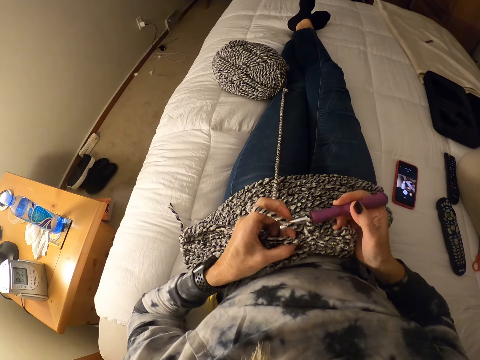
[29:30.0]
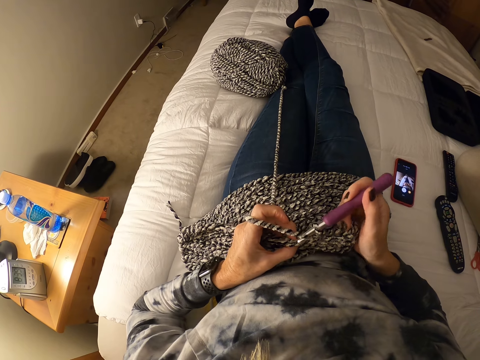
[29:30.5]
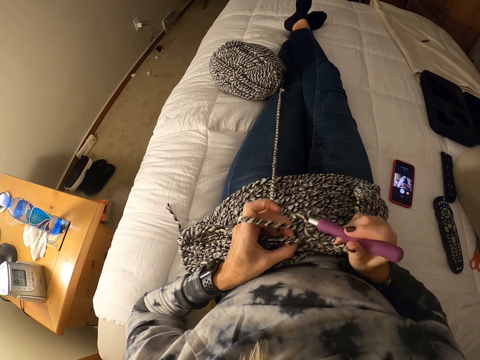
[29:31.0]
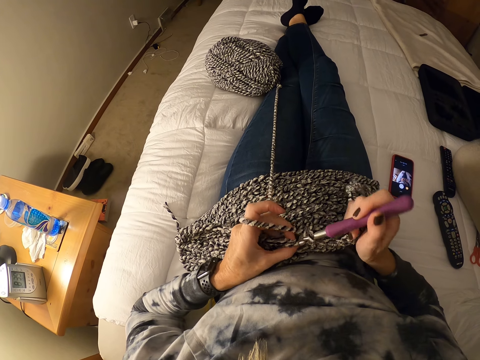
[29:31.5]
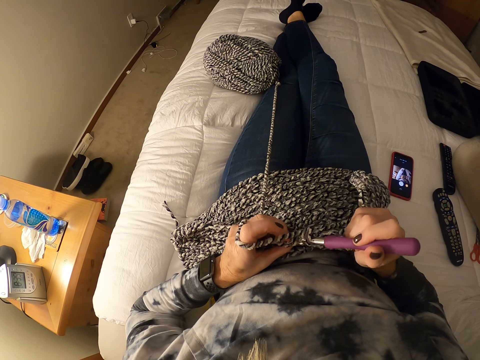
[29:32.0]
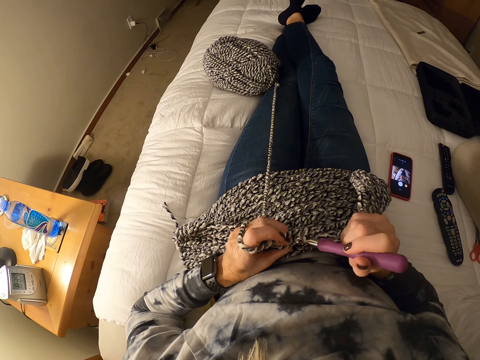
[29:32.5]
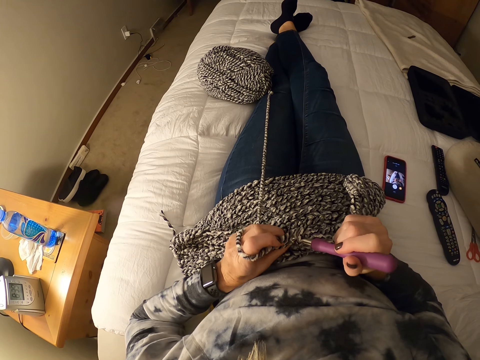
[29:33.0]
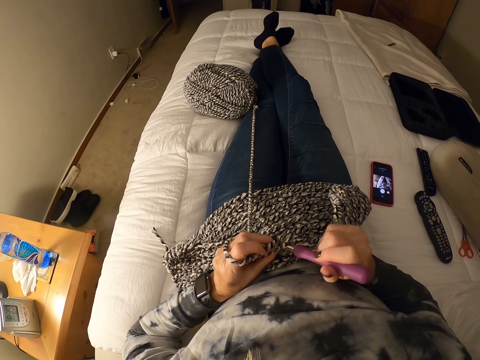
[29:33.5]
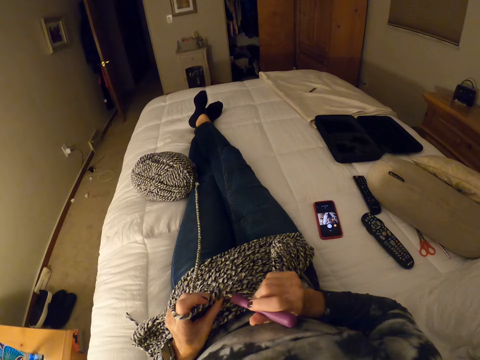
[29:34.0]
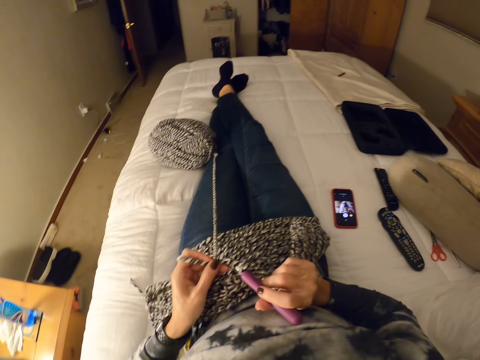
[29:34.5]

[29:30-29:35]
The camera wearer crochets with the yarn and the crochet hook.

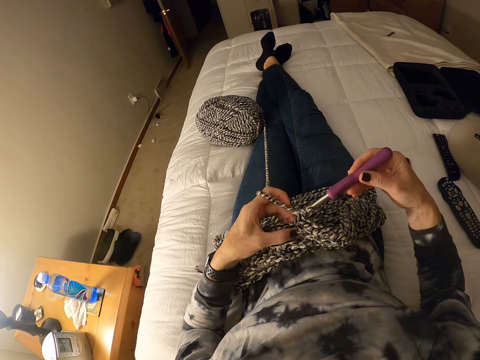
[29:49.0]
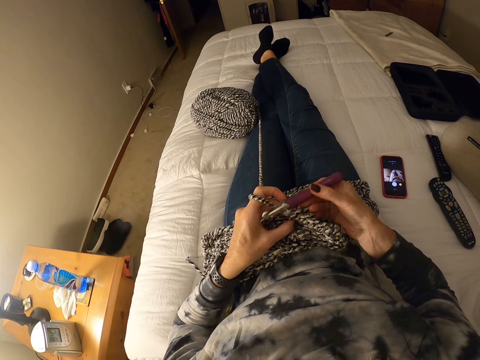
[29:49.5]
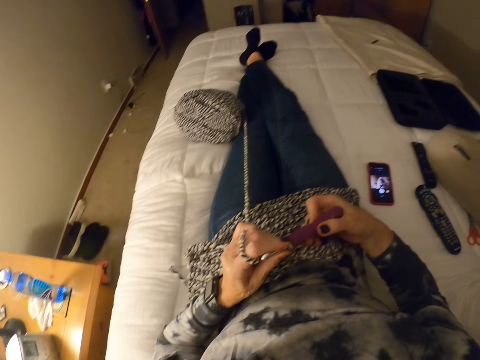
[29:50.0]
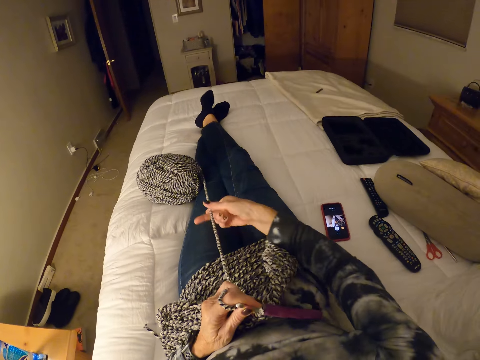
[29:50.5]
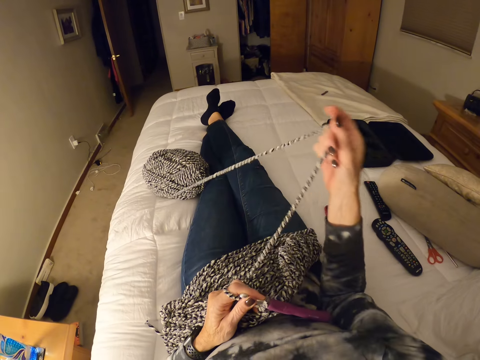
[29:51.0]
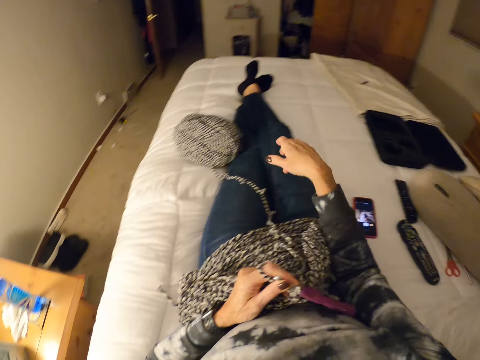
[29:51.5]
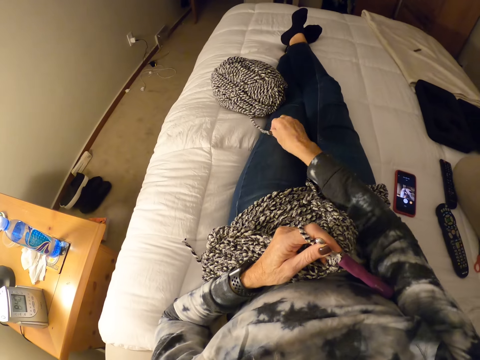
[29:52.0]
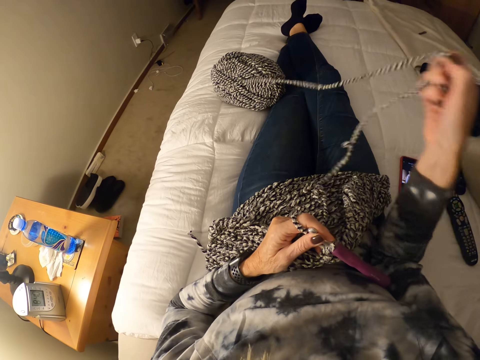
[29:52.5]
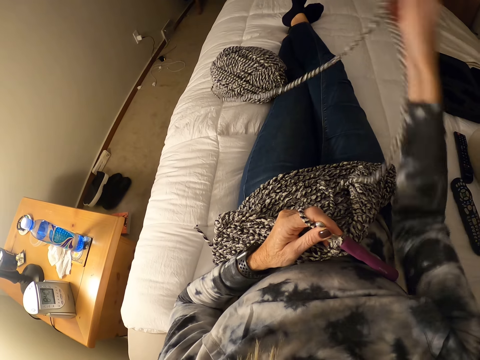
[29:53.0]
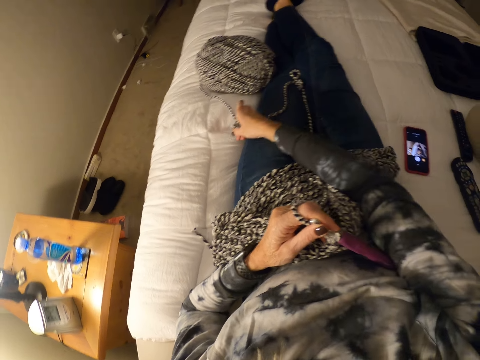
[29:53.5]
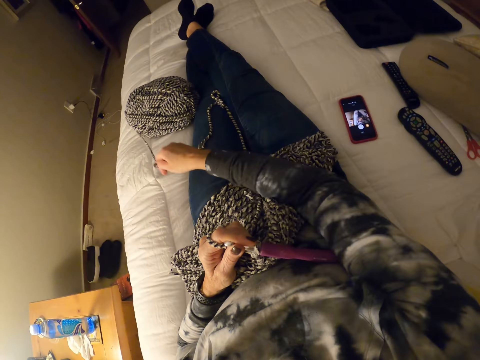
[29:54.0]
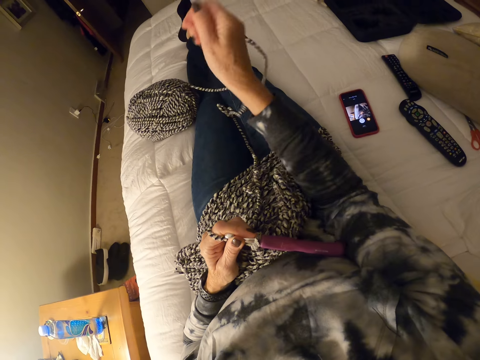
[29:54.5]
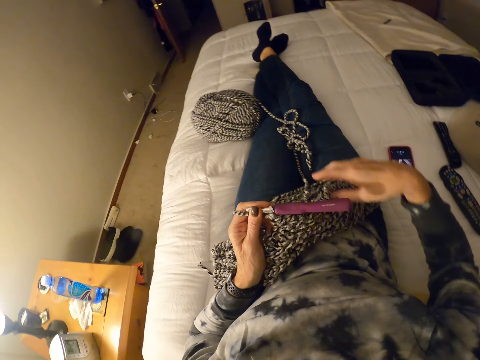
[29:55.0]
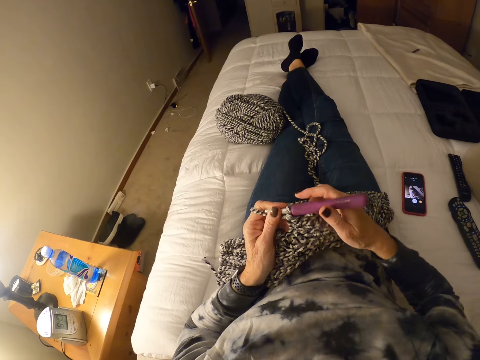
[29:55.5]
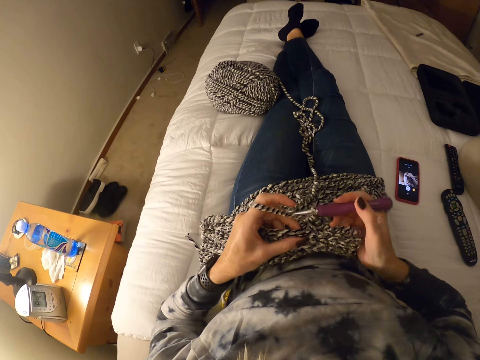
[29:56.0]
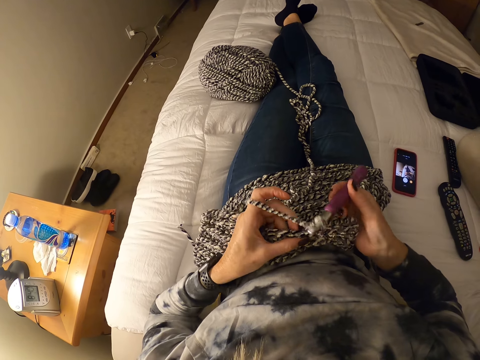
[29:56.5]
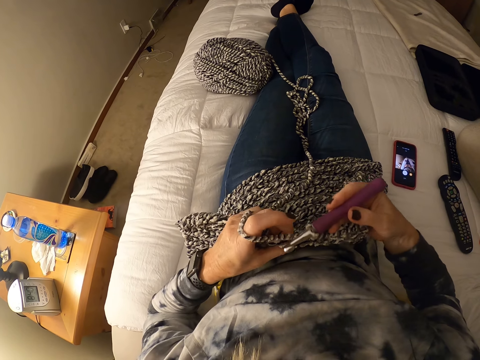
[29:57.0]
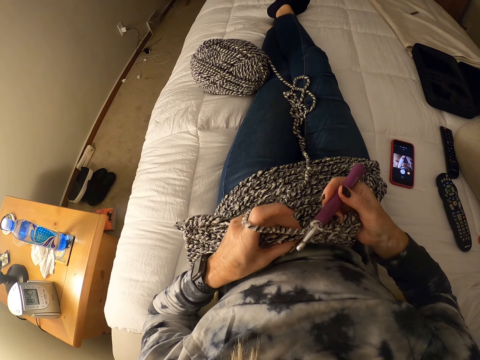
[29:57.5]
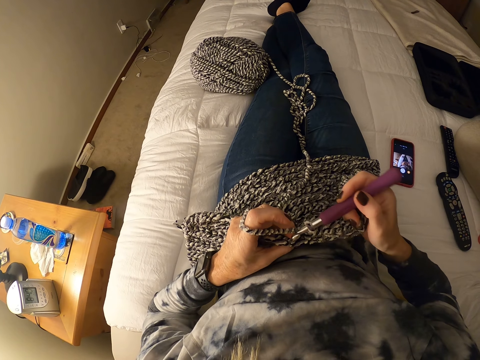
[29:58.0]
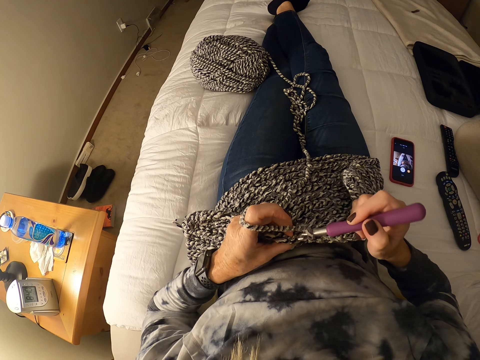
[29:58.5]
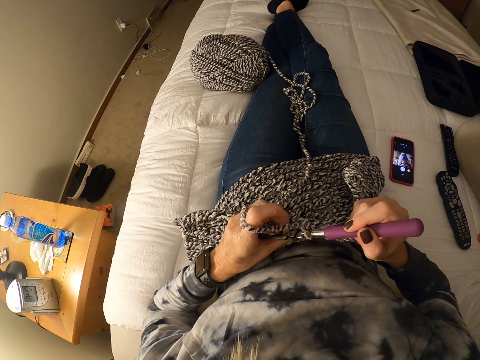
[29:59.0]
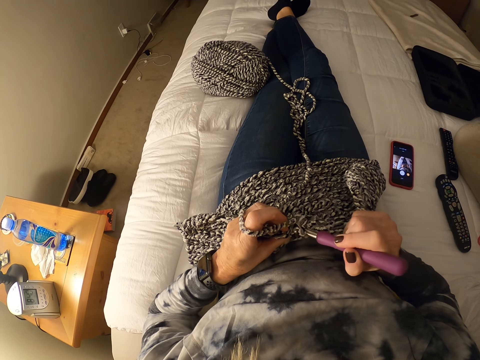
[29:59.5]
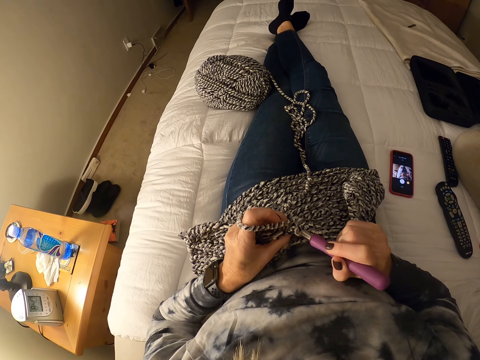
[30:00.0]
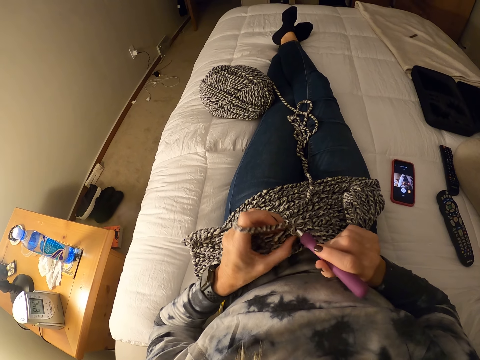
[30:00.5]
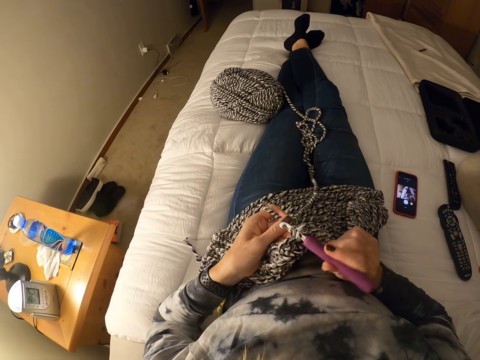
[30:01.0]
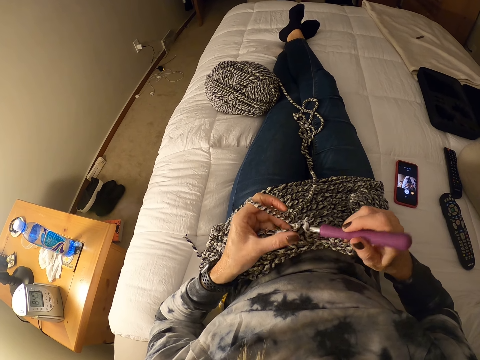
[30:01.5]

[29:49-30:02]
The camera wearer straightens the thread towards her. She pulls out the yarn with her hand. She lets go of the thread and crochets with the yarn and the crochet hook.

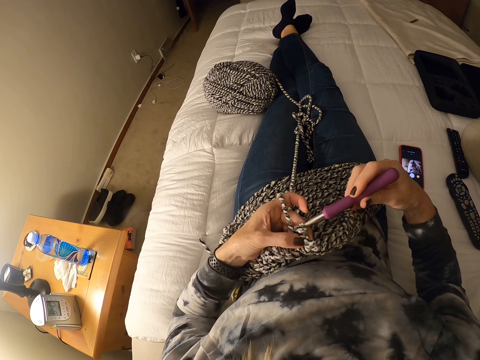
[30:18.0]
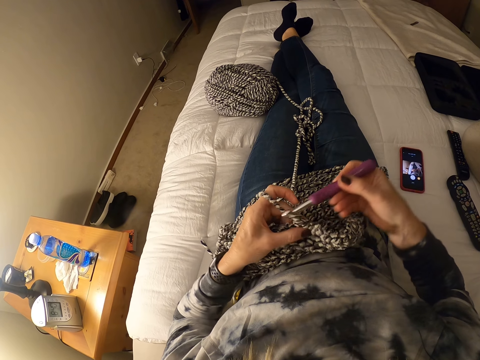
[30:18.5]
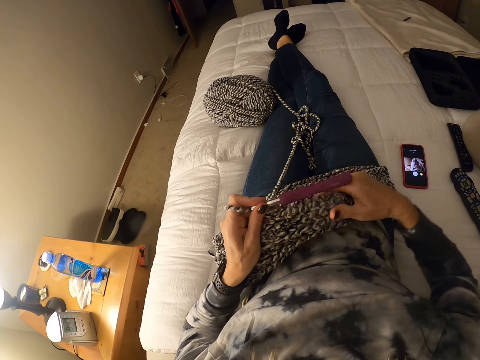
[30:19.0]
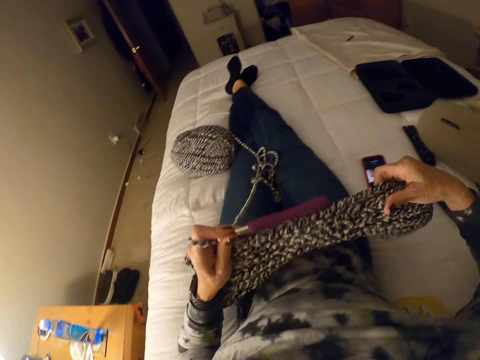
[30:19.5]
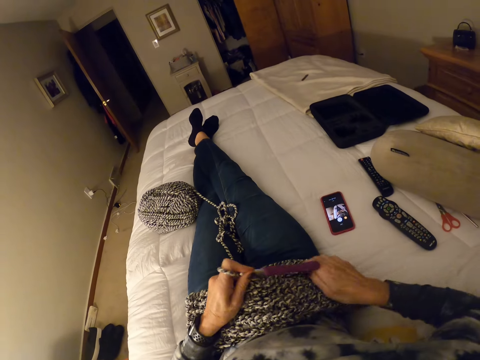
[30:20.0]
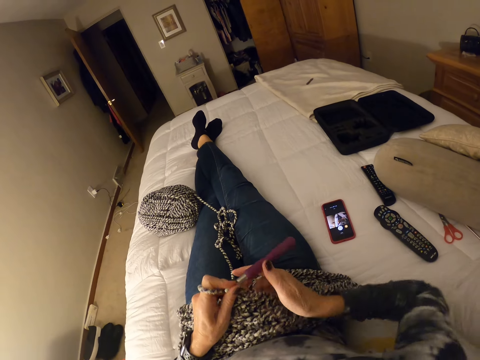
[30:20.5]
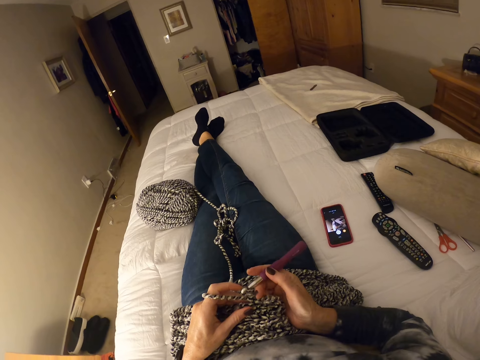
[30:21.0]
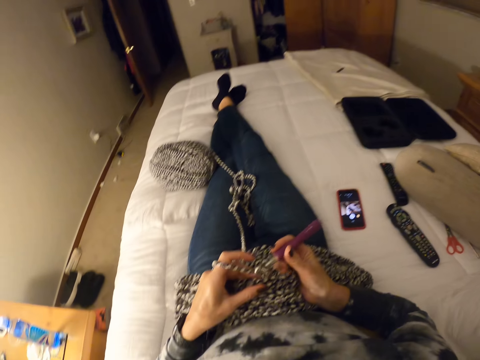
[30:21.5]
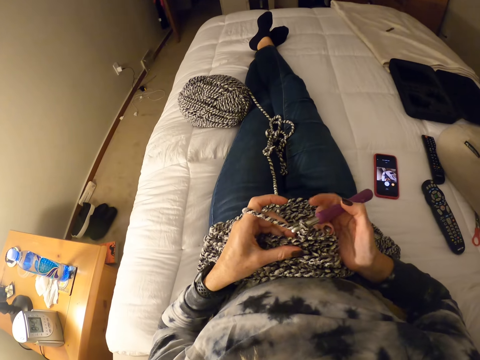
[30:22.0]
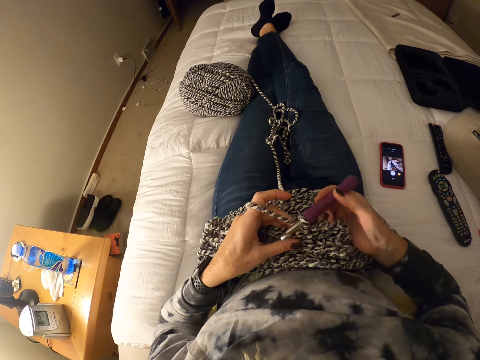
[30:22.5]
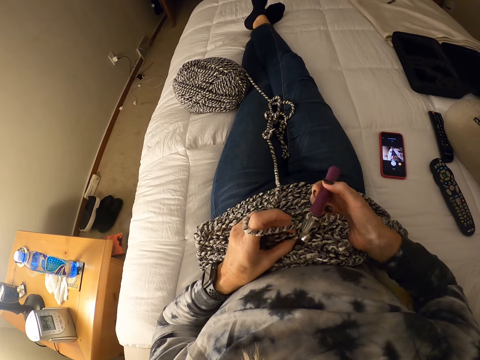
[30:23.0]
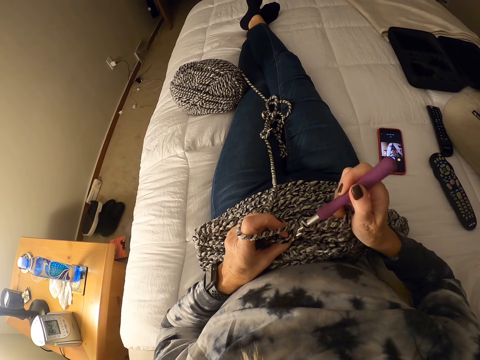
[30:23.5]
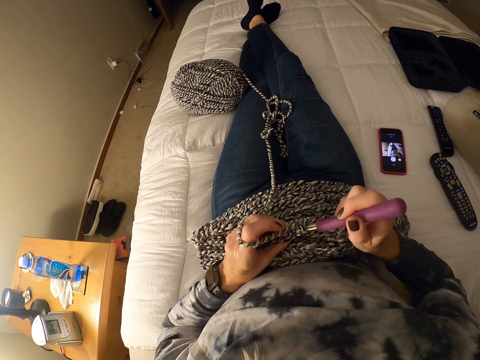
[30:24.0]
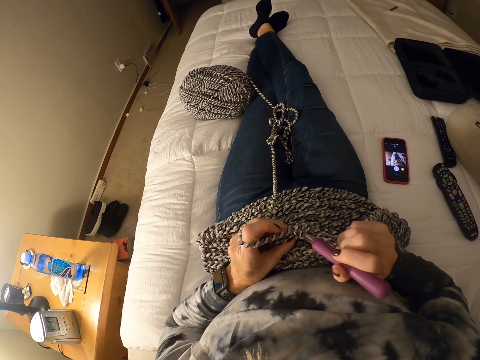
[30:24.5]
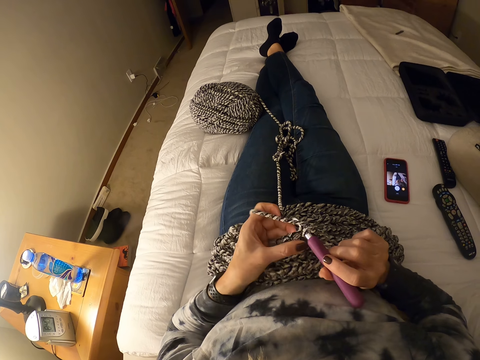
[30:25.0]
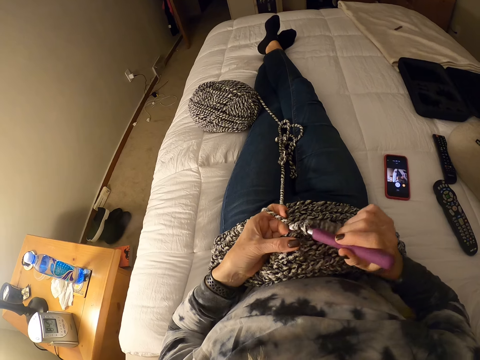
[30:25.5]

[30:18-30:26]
The camera wearer straightens out the fabric. She tucks the fabric on her hand and proceeds to weave.
